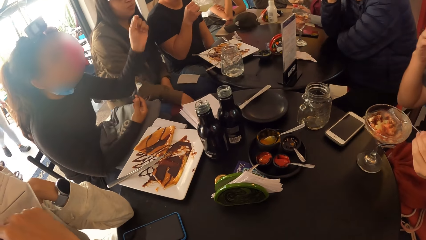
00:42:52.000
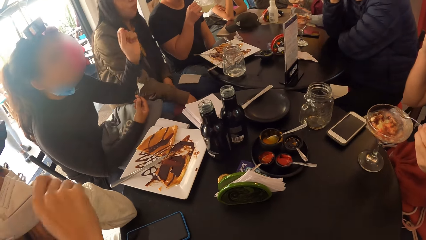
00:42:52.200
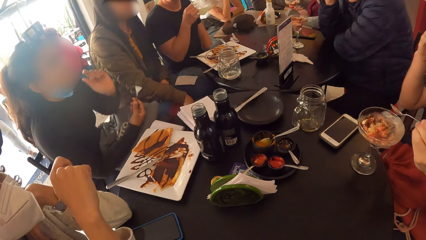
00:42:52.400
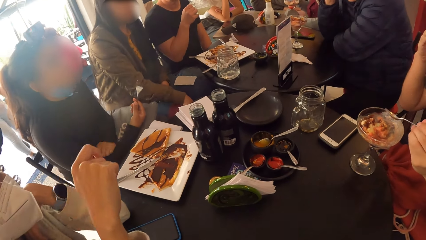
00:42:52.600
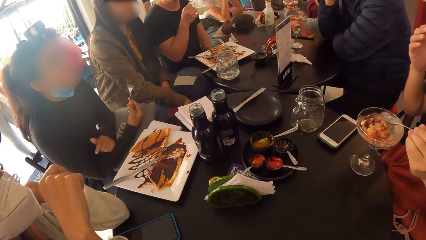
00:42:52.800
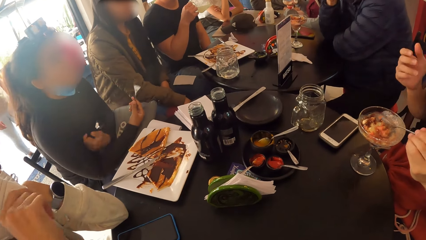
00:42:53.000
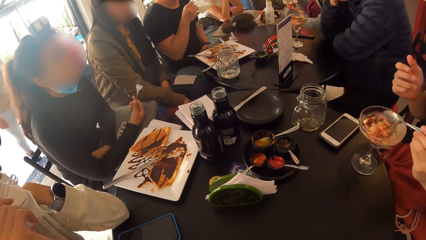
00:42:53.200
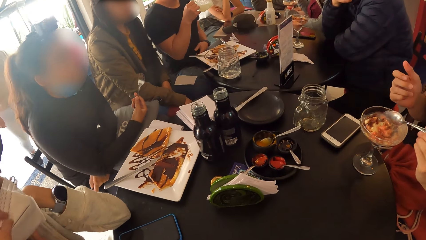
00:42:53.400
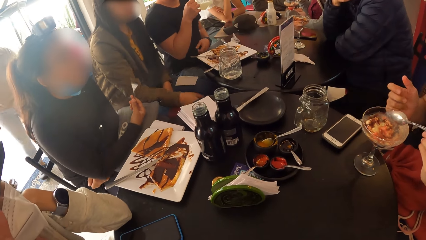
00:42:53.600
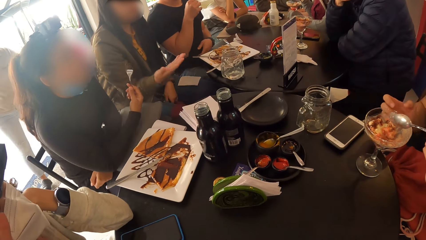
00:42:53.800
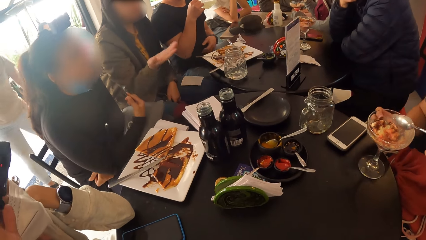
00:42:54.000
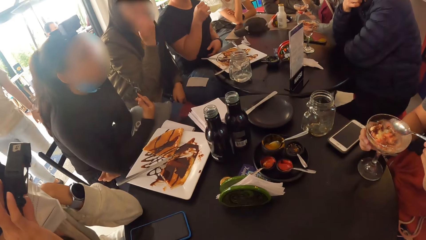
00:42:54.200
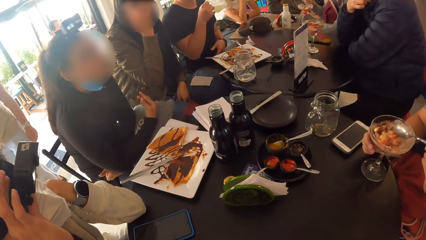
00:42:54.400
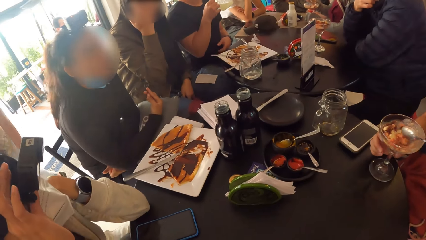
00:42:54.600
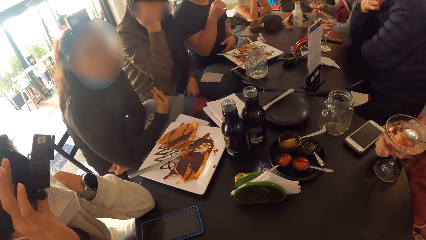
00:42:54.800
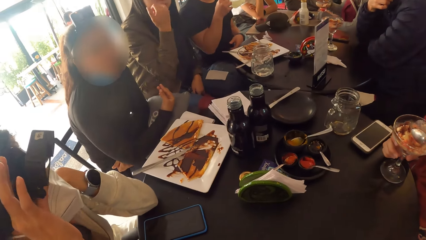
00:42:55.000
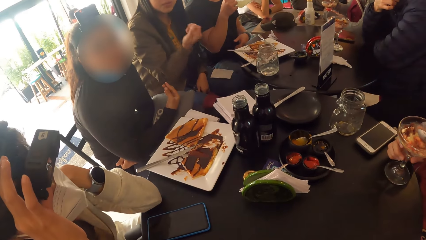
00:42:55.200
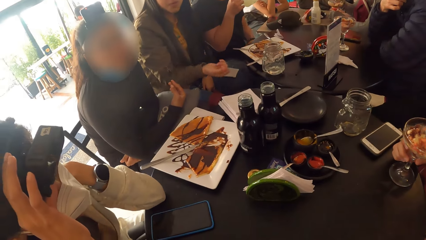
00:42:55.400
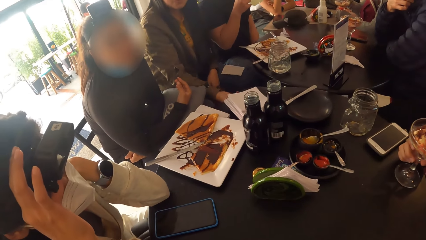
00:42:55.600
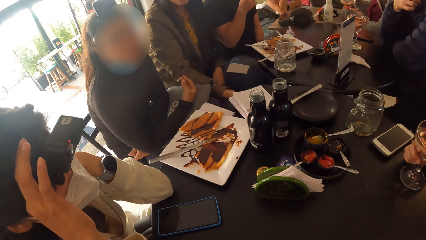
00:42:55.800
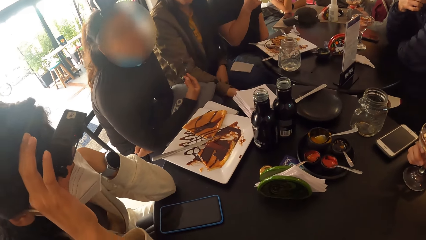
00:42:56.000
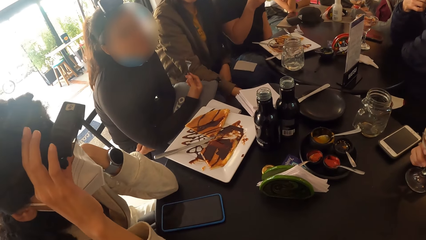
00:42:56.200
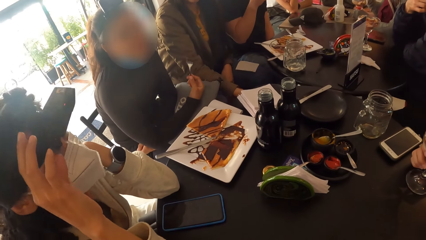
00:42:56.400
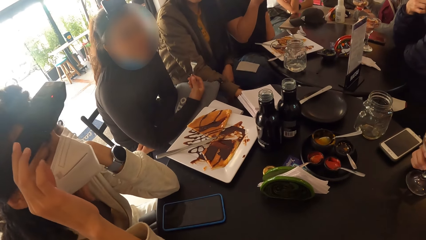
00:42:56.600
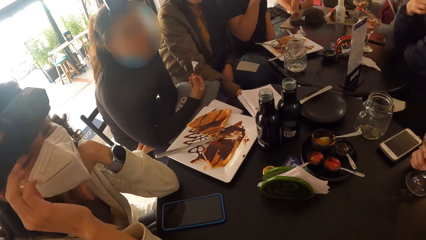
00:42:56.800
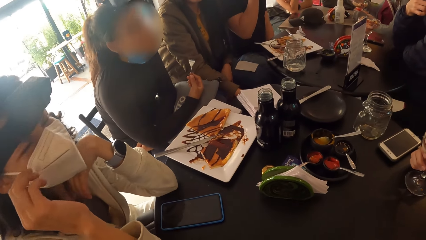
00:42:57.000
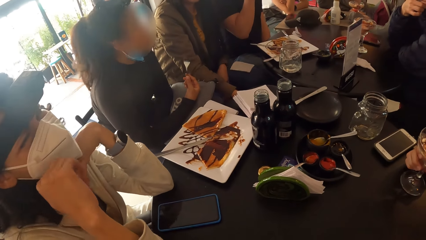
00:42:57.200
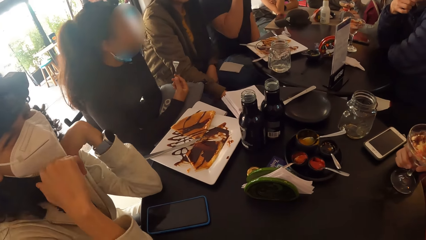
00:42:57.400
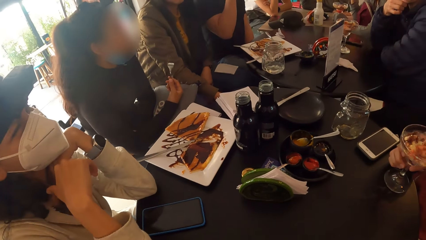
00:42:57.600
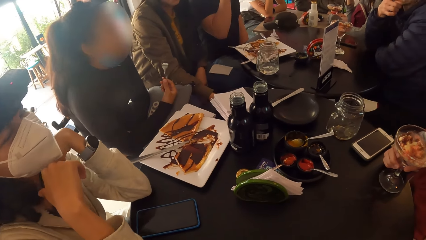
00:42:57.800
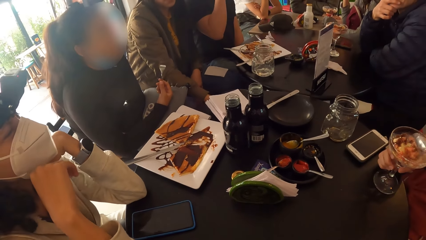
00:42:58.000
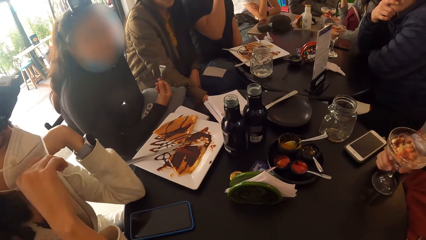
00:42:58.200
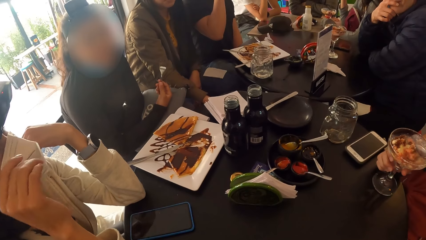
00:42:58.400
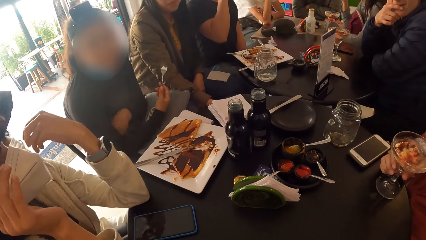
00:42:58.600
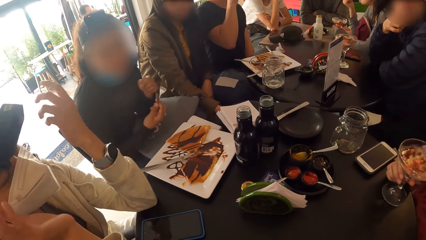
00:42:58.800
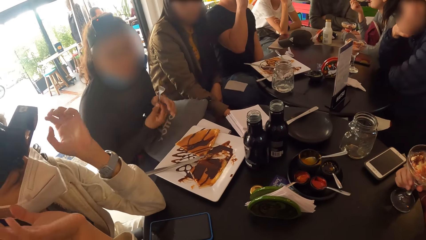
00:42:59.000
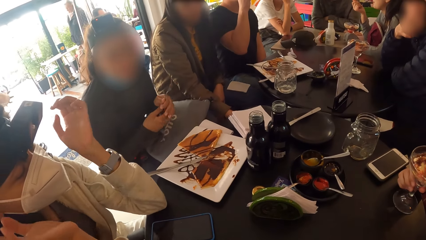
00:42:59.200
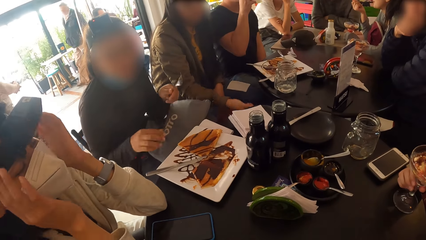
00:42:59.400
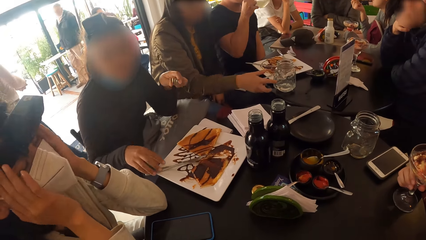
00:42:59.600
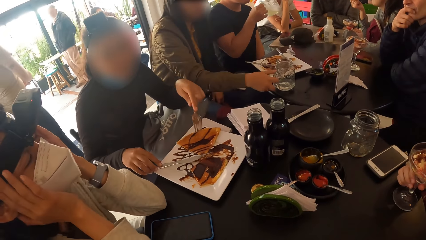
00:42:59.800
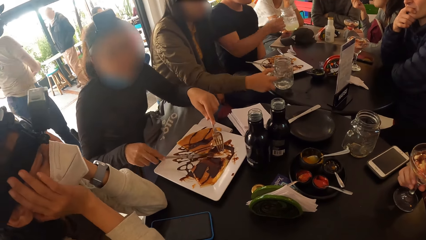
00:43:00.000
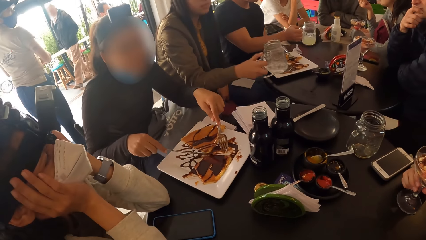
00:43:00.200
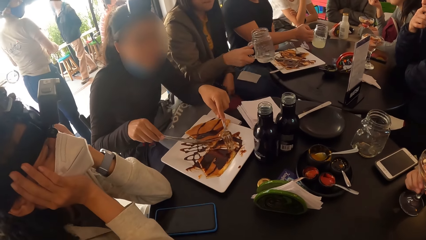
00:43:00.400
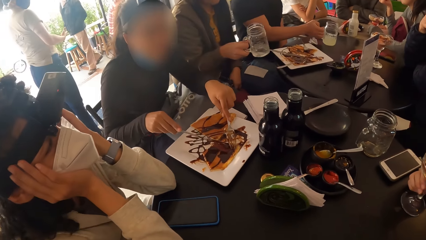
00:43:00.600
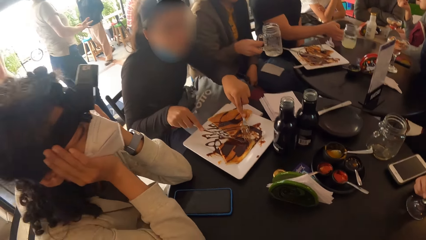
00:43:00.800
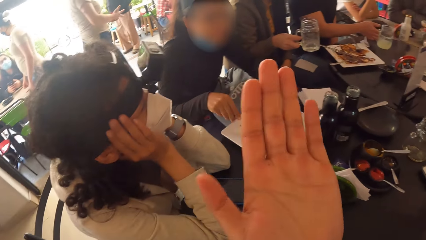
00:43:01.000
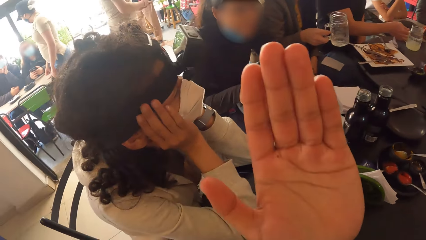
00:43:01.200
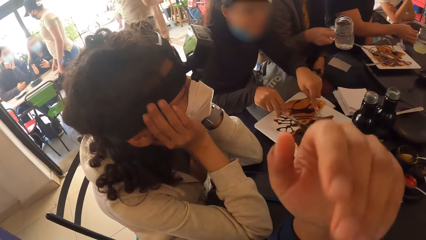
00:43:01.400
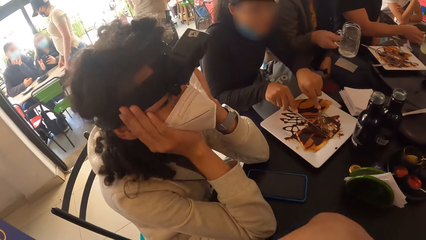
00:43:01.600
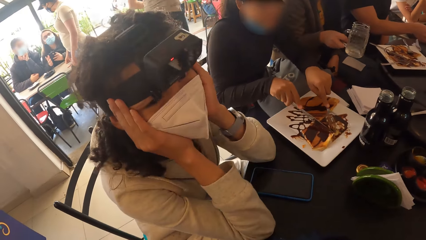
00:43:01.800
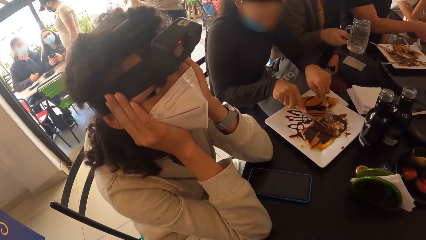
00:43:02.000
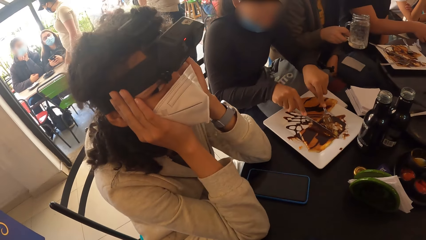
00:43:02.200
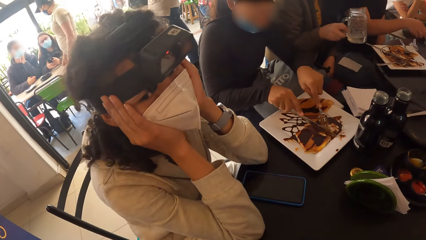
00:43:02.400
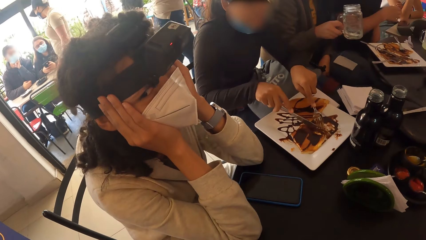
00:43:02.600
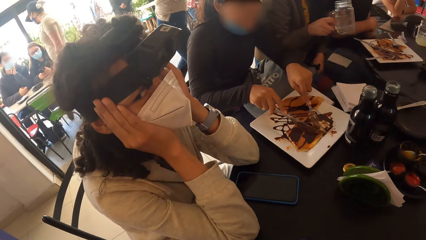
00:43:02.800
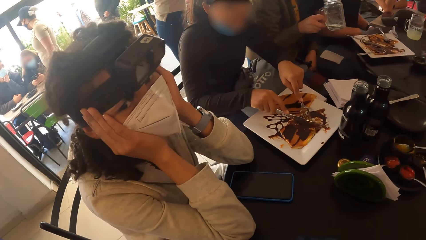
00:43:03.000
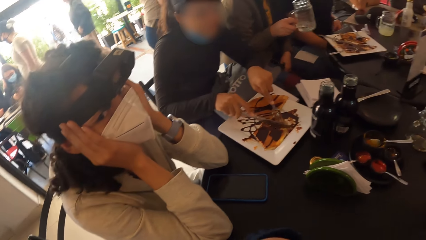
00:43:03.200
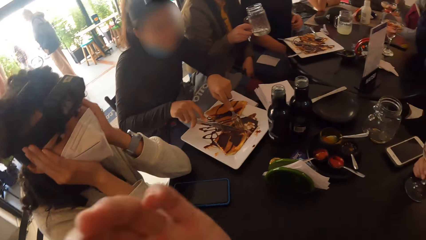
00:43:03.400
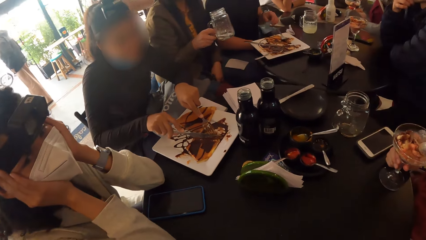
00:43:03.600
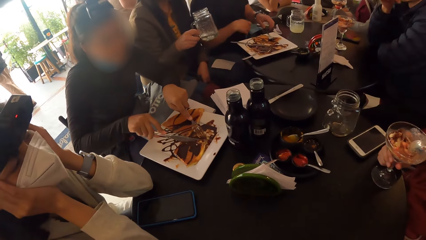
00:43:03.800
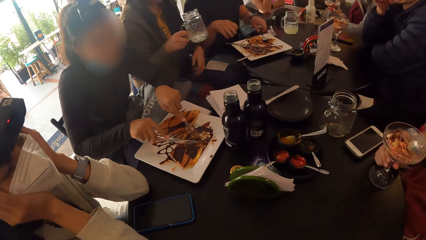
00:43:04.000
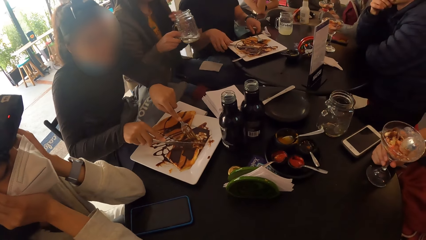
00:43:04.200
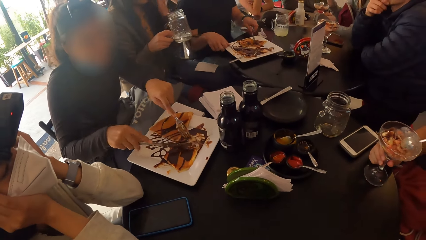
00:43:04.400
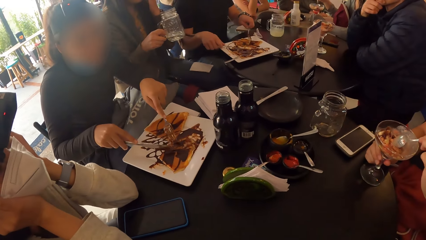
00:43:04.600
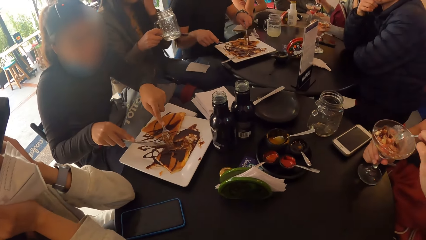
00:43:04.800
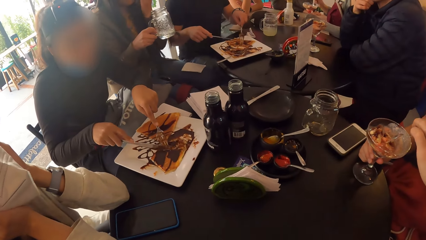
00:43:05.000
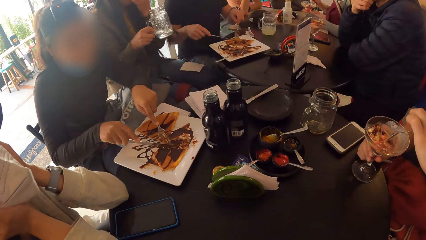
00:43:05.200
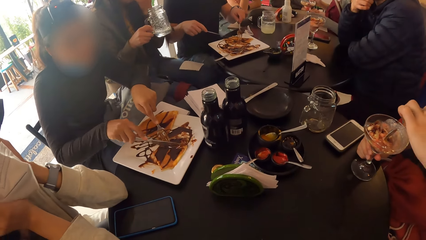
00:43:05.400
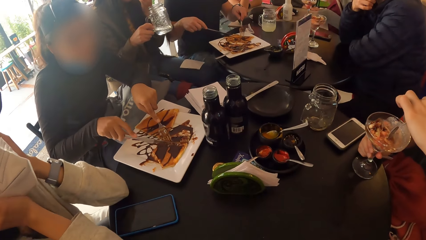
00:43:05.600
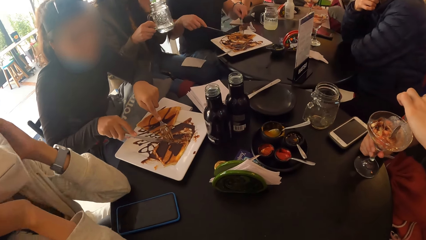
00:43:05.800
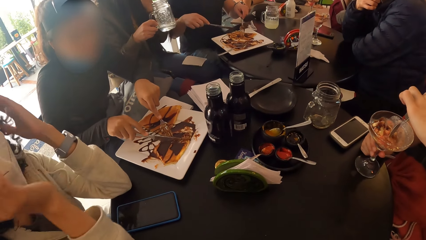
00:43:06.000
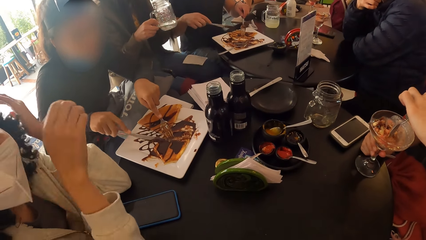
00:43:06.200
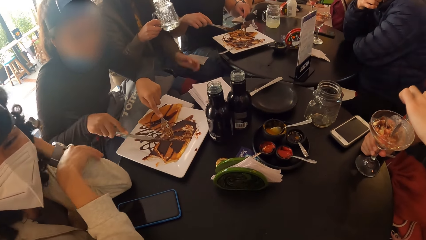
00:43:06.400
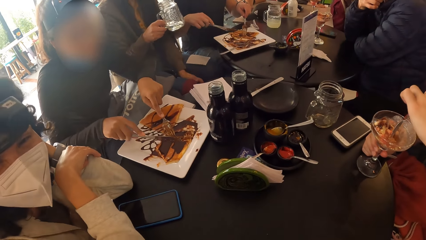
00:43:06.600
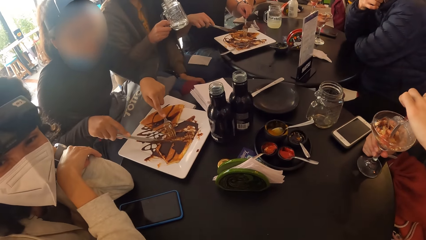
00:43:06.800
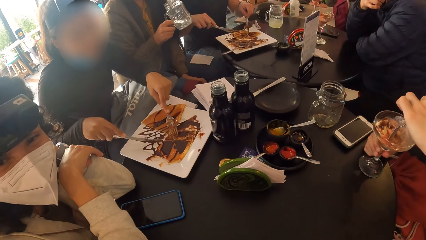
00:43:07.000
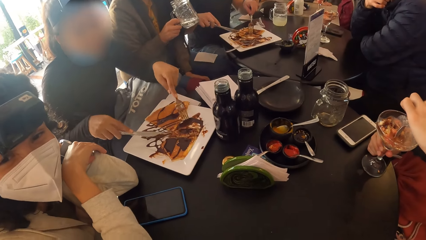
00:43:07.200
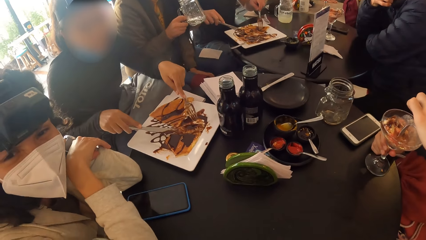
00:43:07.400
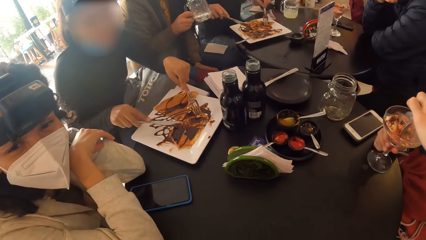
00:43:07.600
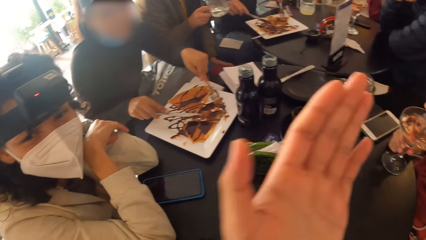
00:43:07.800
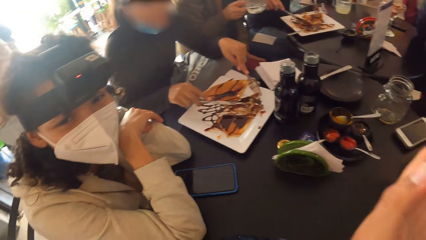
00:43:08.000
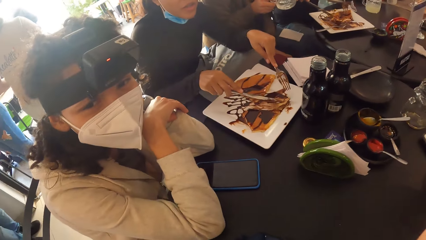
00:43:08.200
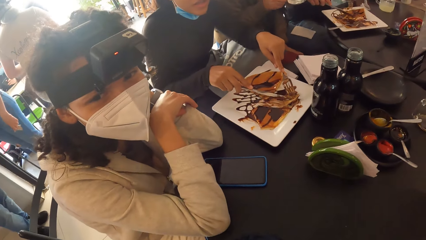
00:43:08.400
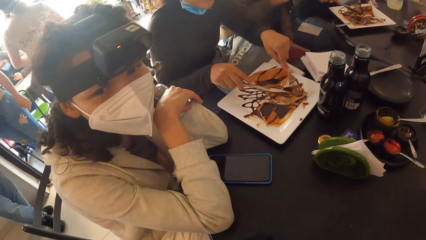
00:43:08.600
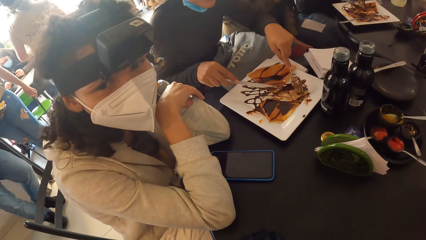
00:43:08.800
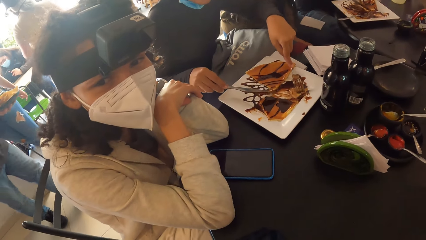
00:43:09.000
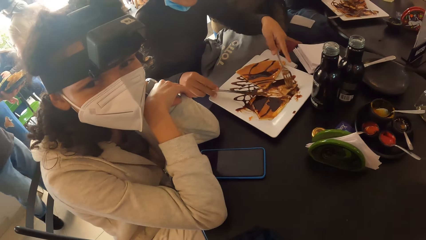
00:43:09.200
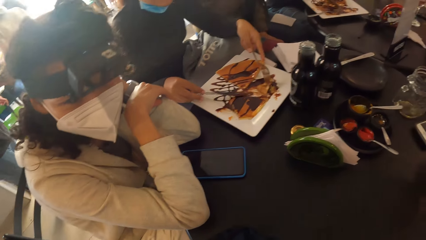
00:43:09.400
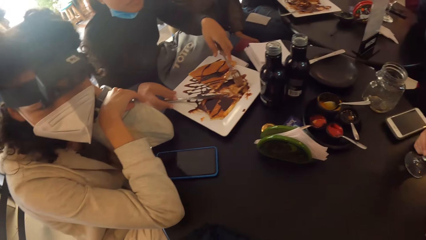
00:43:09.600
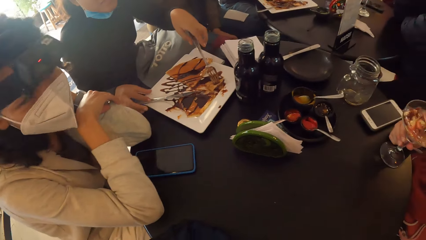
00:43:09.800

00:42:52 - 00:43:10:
A woman touches her face with her right hand. Another woman passes the fork from her right hand to her left hand. The second woman picks up the knife from the plate with her right hand. The first woman picks up the glass of lemonade from the table with her right hand. A man drops the glass of lemonade in his right hand on the table. The second woman cuts the pie on the plate with the fork in her left hand and the knife in her right hand. The camera wearer interacts with a third woman. Another man digs the spoon in his left hand in the cup of ice cream in his right hand. The second woman drops the knife in her right hand on the plate.
